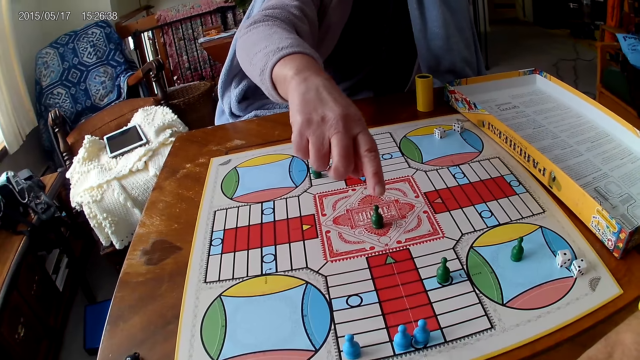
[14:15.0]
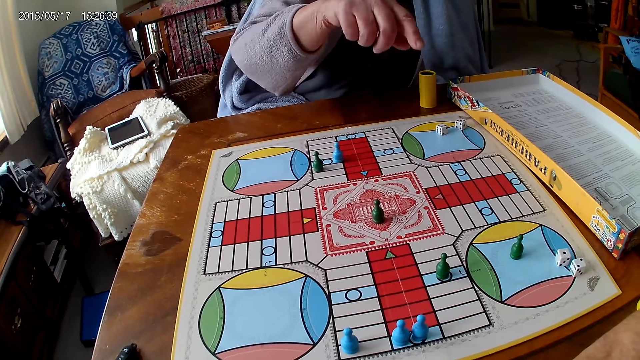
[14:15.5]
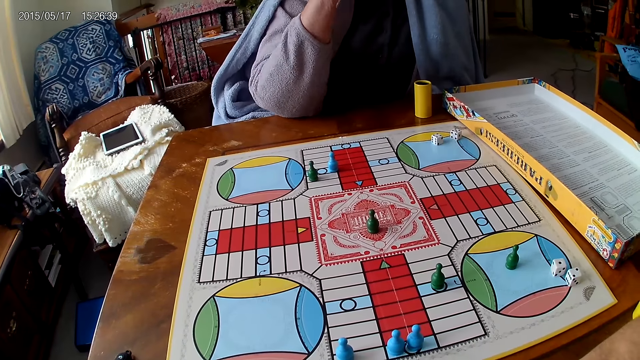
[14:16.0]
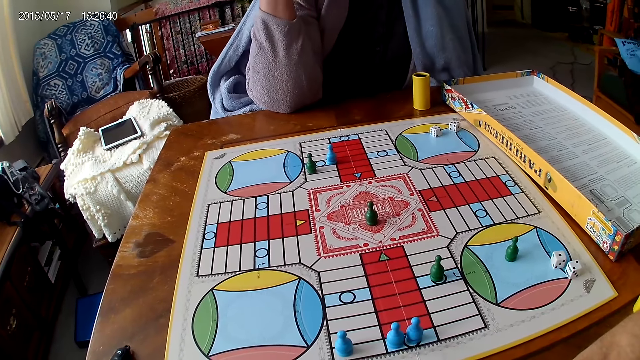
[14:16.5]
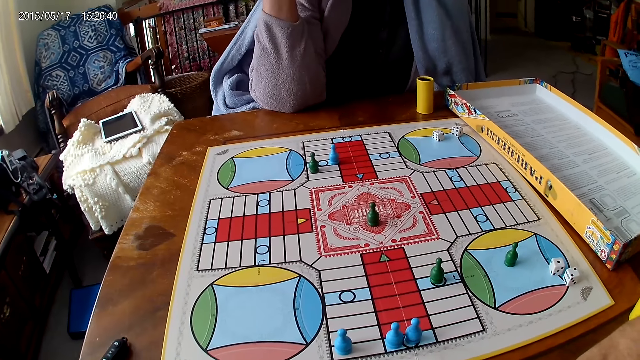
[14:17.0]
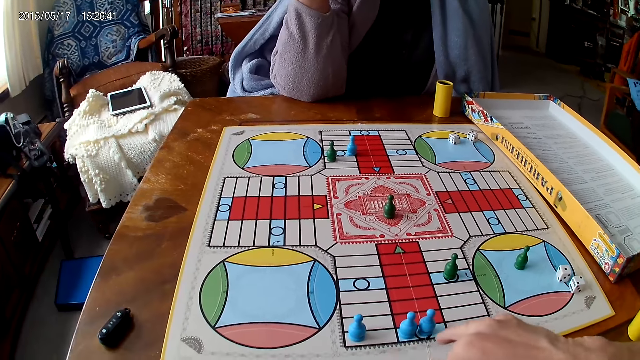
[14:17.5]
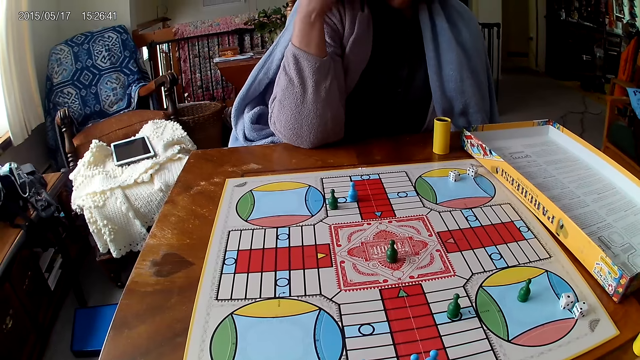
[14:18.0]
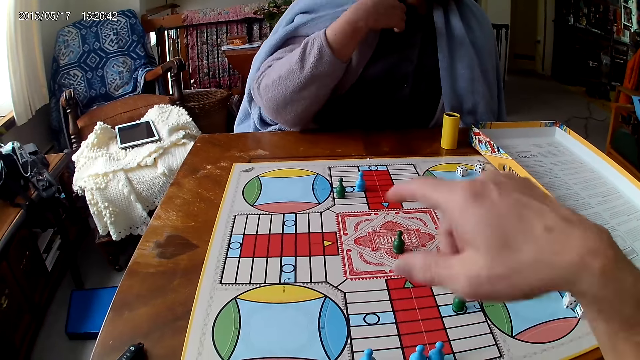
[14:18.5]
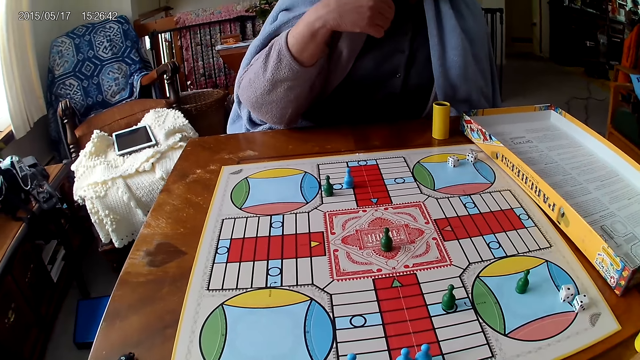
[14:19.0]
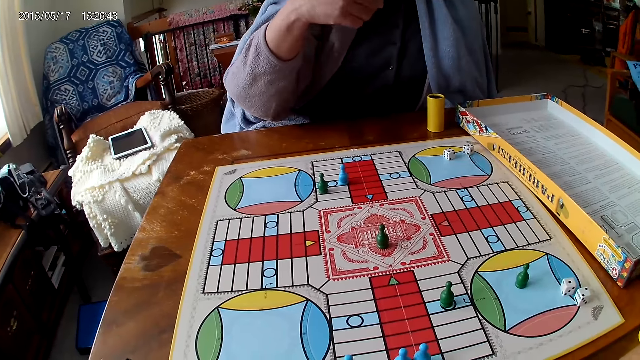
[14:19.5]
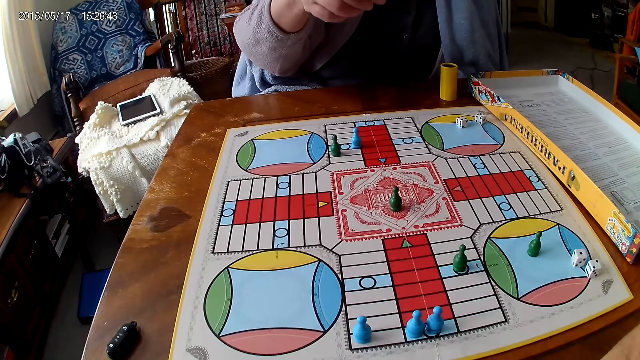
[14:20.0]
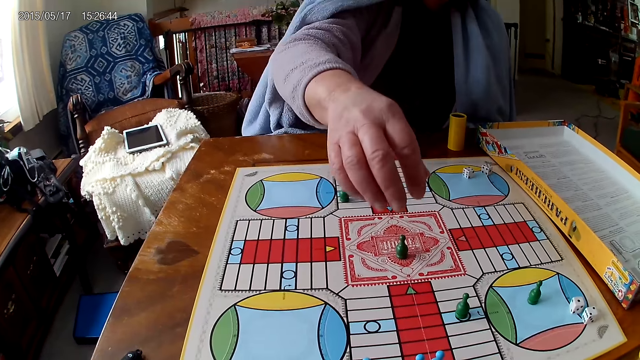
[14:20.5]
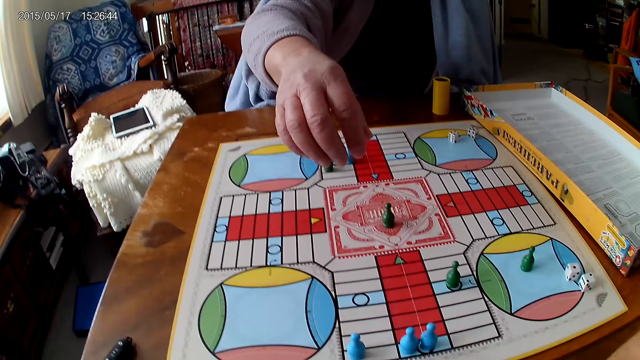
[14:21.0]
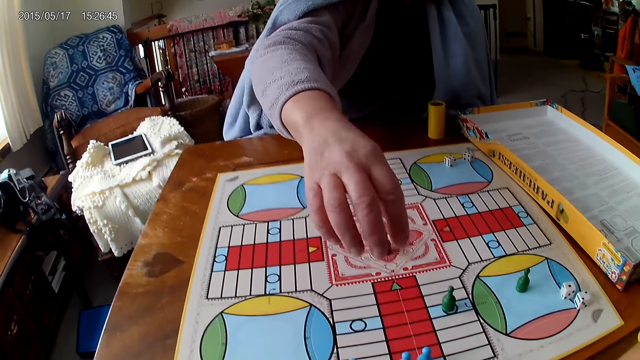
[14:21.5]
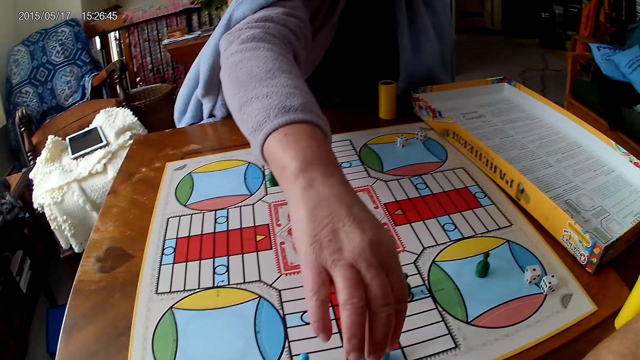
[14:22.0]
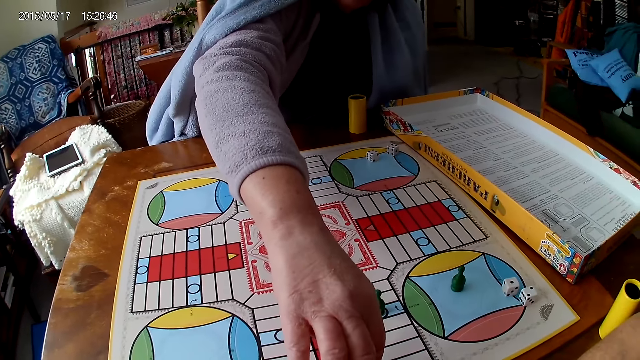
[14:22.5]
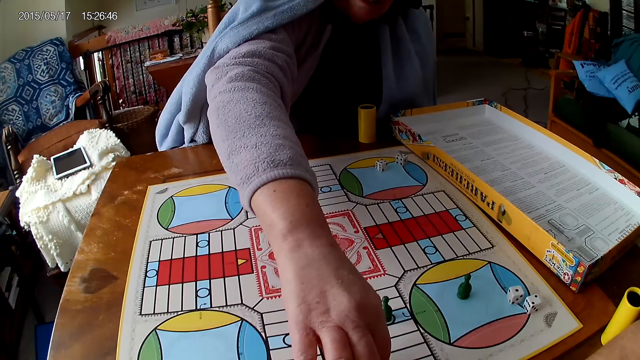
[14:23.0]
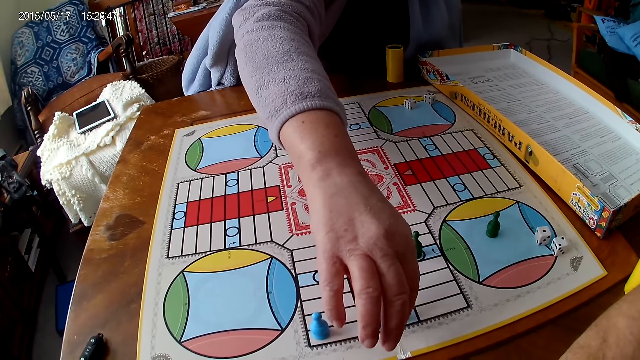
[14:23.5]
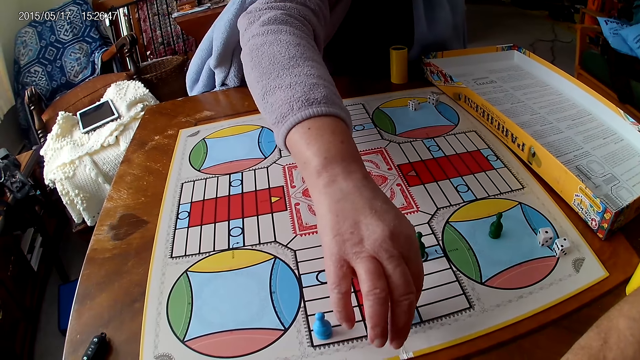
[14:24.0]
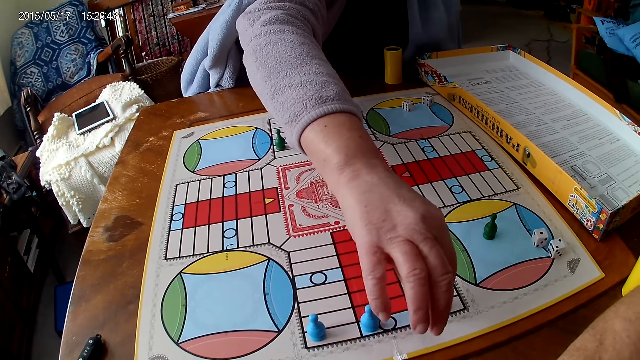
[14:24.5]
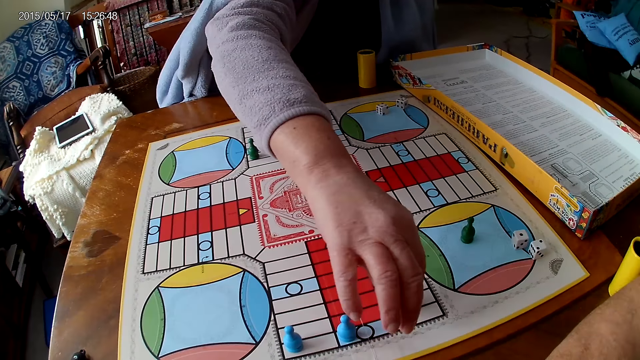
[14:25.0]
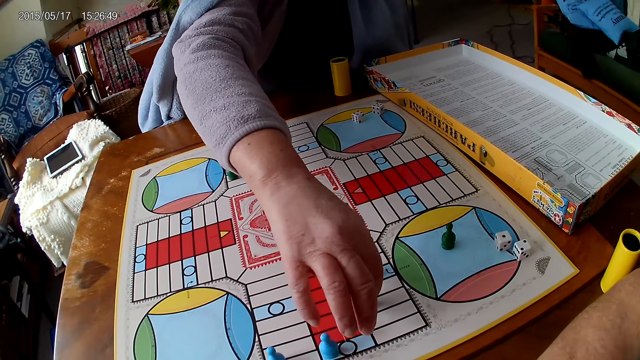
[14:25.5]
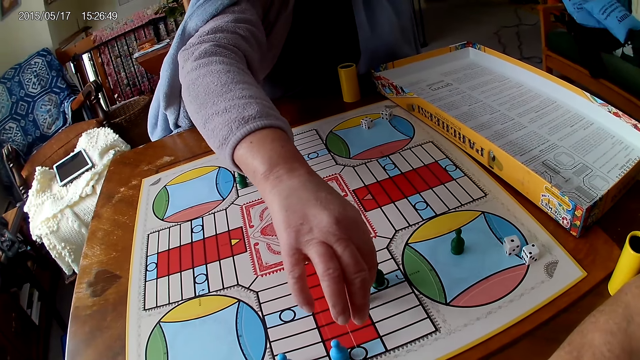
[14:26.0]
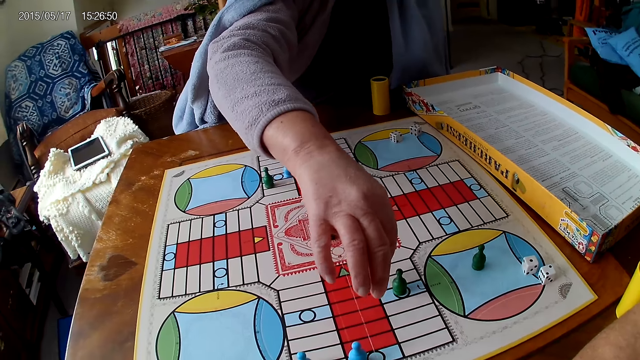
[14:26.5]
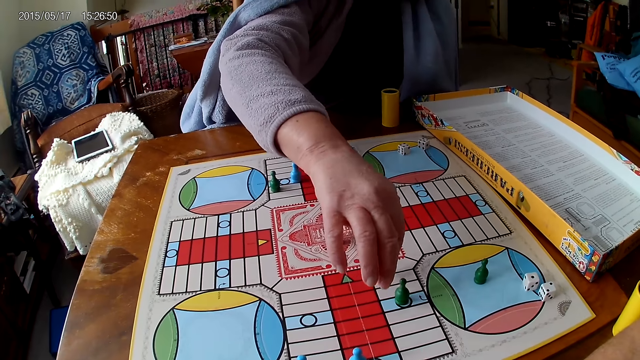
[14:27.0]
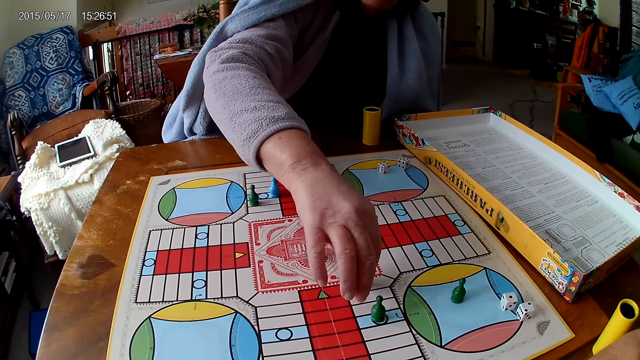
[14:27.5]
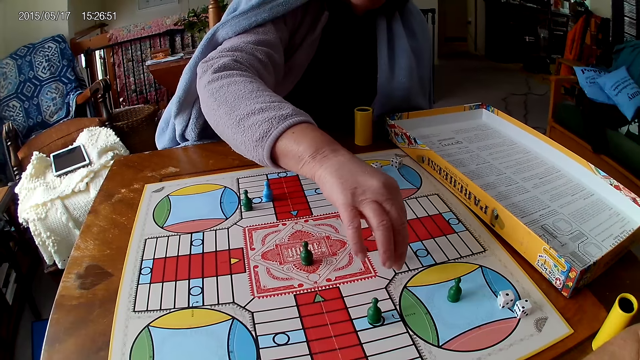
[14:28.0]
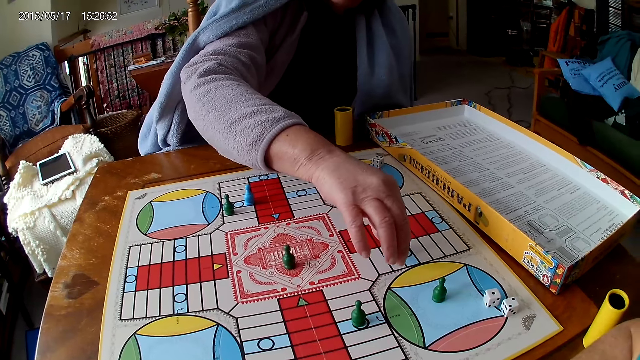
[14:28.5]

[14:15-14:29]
The camera wearer moves the hands. A woman picks up the dice. The woman moves a piece on the Ludo board with her right hand.

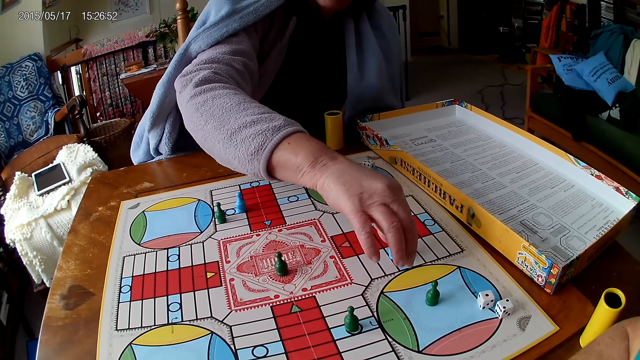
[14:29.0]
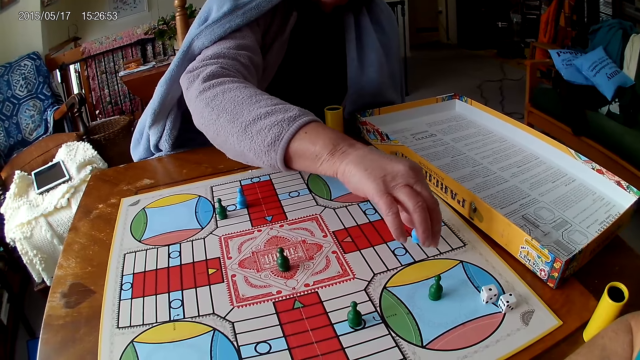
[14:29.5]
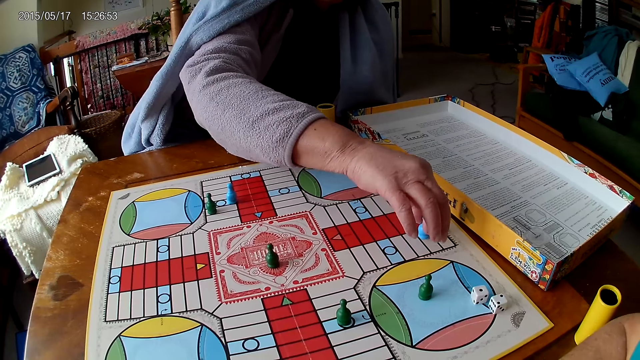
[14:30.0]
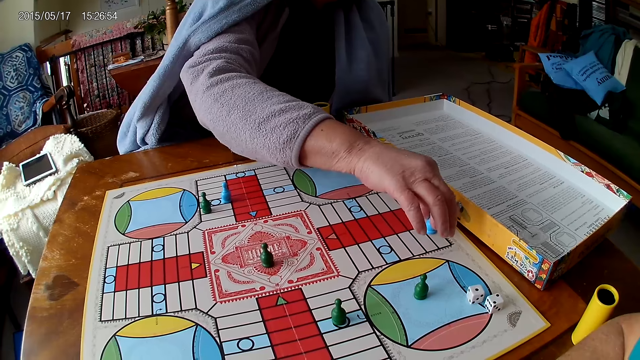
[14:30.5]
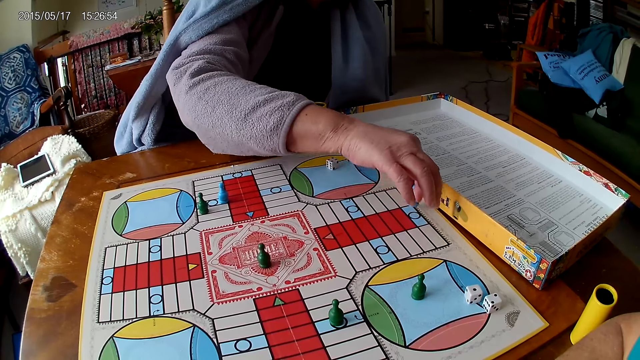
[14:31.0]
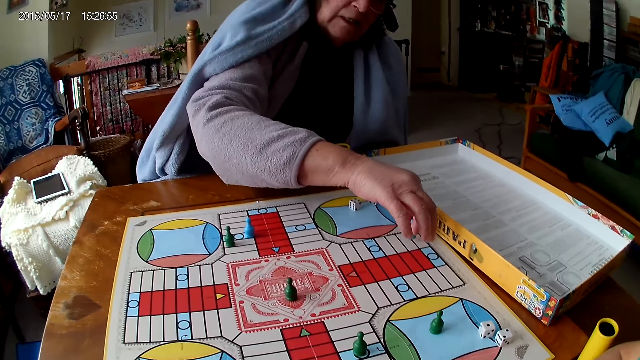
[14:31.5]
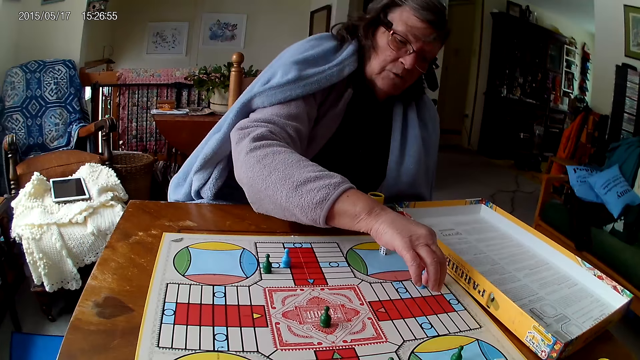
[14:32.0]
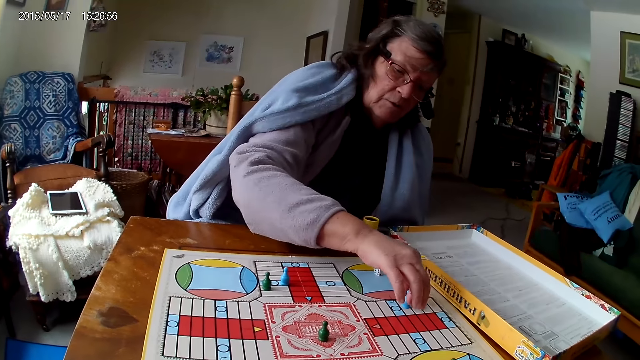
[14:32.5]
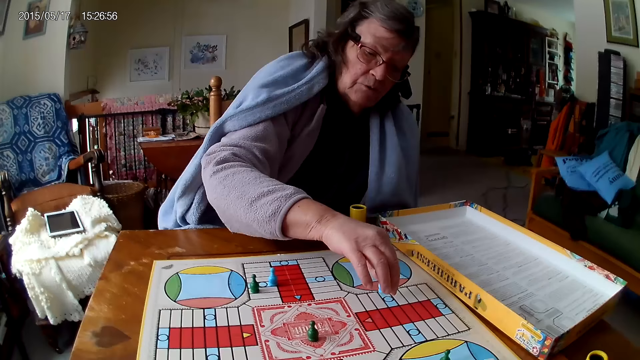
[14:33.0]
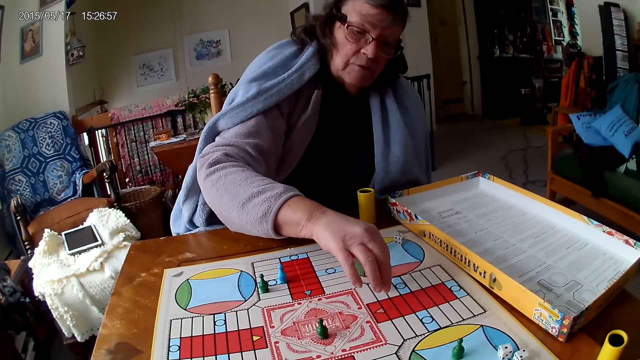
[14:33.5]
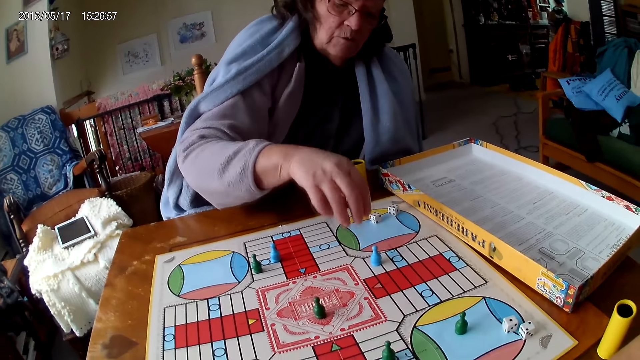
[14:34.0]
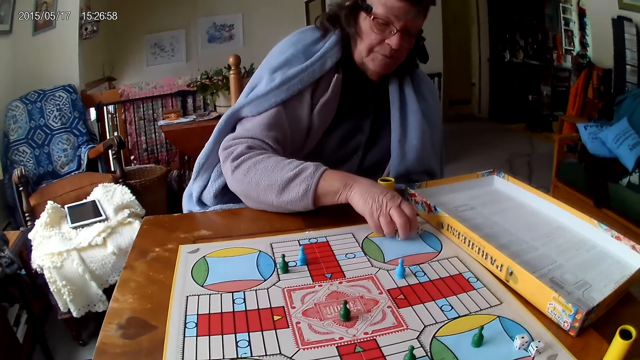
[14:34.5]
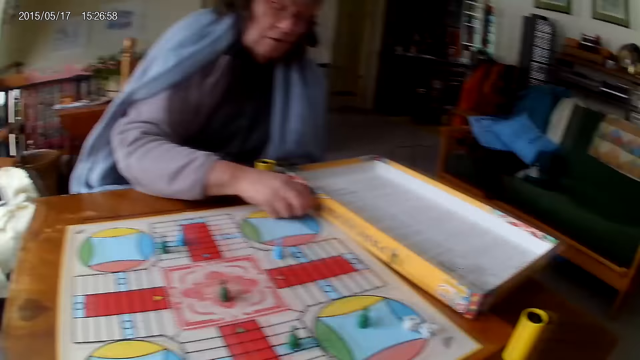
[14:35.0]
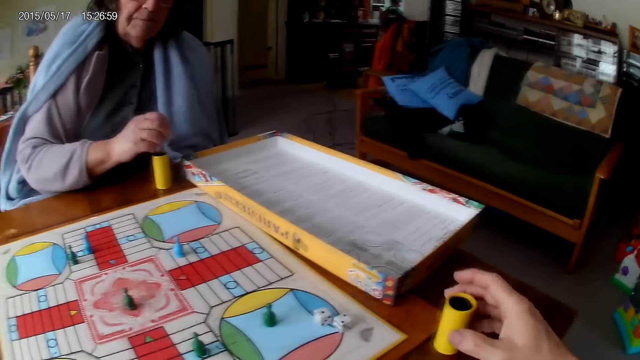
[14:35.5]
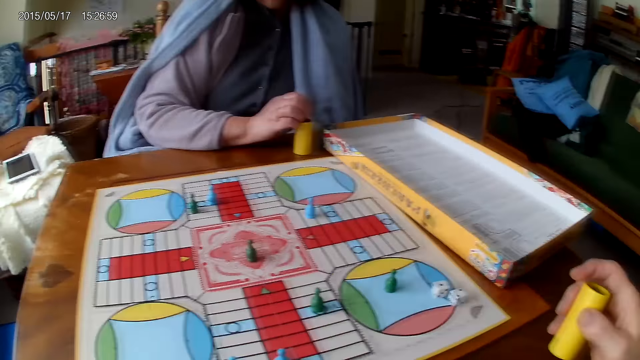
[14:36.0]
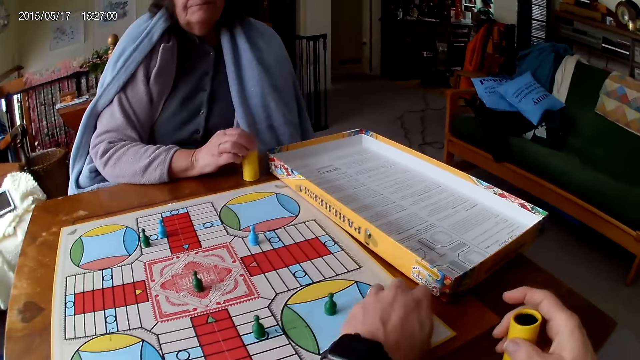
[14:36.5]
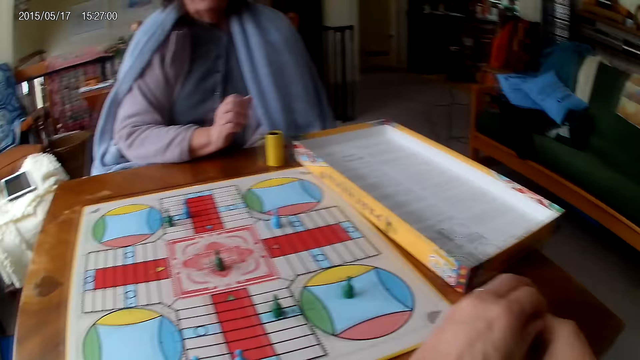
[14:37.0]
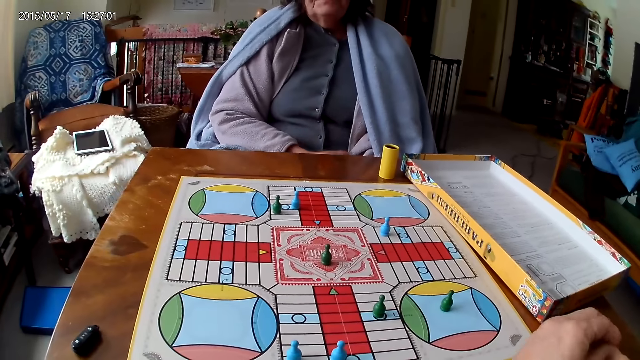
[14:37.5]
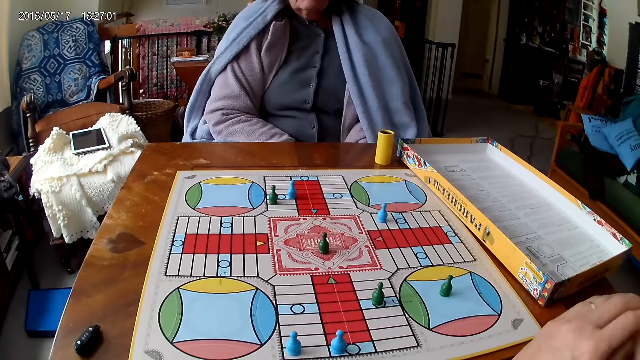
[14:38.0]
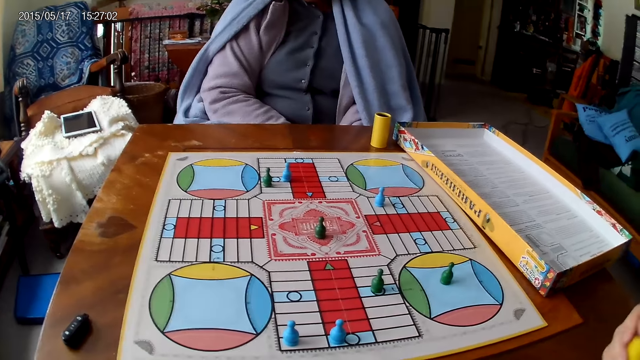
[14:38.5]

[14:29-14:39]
A woman picks two dice from the Ludo board with her right hand. The woman puts the dice inside the dice cup. The camera wearer shakes a container or dice cup with his right hand. He picks up the dice cup. He picks two dice from the Ludo board with his left hand, drops the dice into his container, and shakes his container with his right hand.
